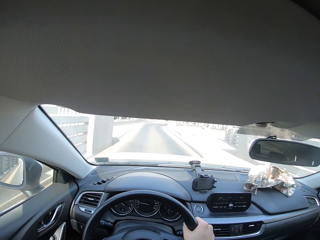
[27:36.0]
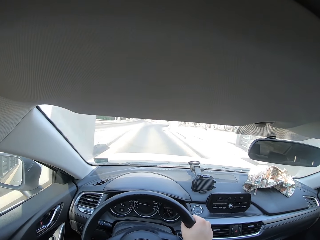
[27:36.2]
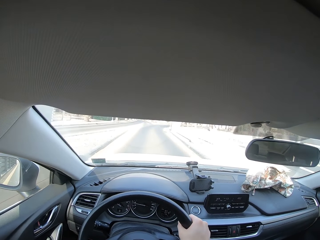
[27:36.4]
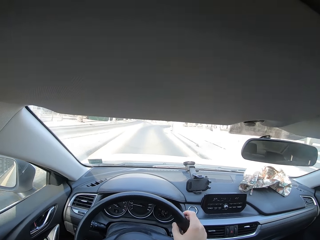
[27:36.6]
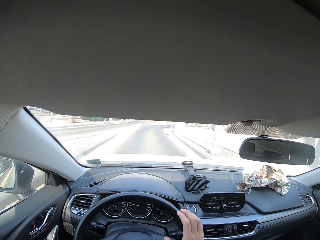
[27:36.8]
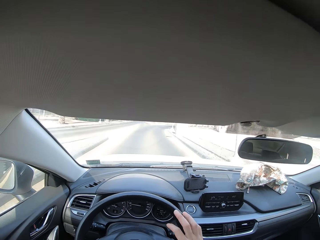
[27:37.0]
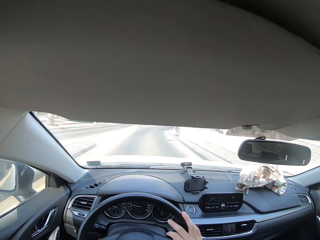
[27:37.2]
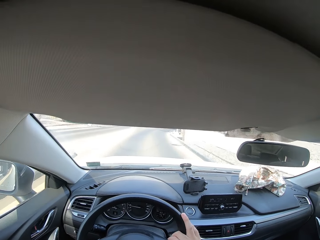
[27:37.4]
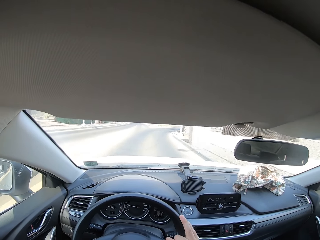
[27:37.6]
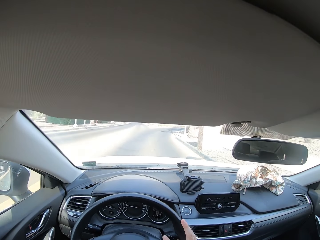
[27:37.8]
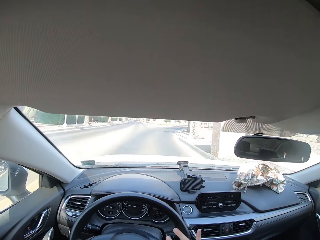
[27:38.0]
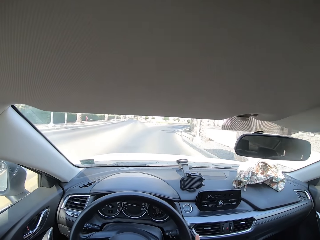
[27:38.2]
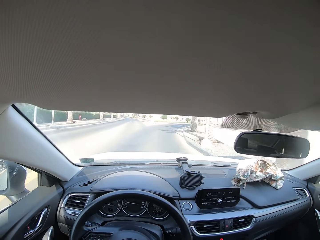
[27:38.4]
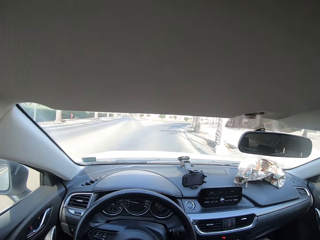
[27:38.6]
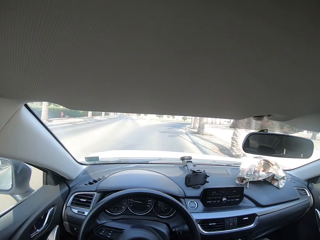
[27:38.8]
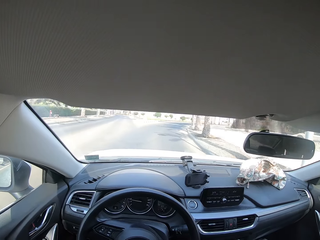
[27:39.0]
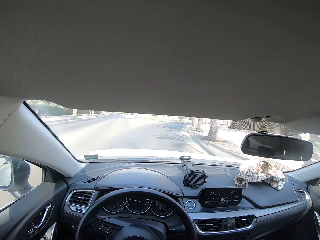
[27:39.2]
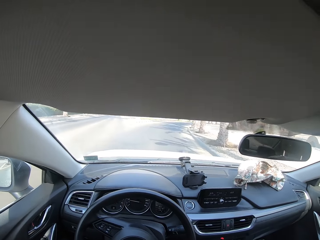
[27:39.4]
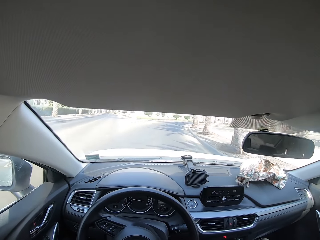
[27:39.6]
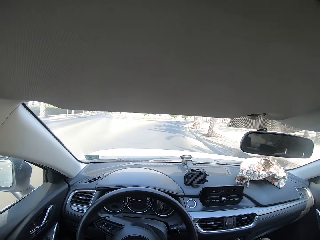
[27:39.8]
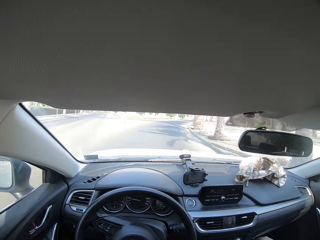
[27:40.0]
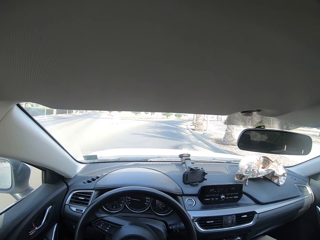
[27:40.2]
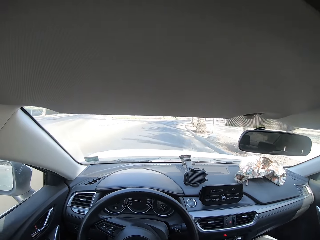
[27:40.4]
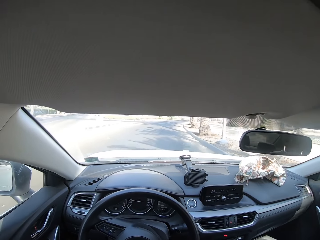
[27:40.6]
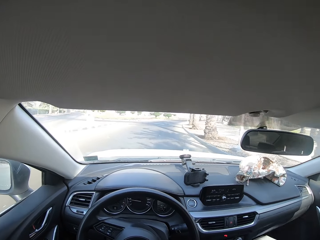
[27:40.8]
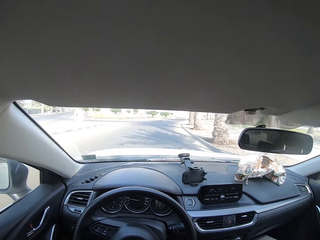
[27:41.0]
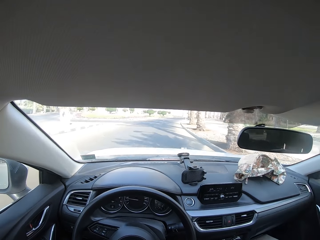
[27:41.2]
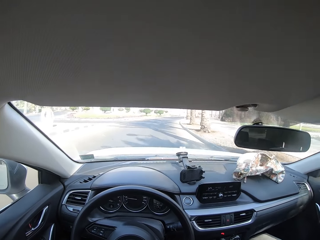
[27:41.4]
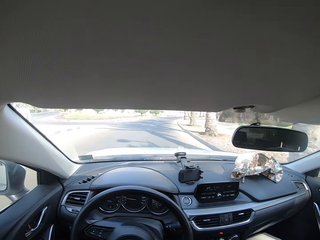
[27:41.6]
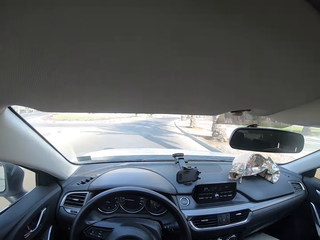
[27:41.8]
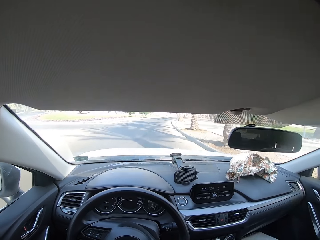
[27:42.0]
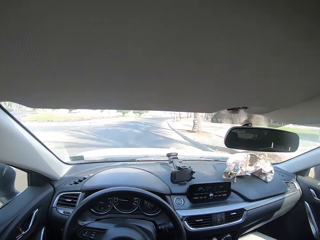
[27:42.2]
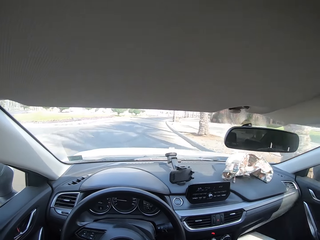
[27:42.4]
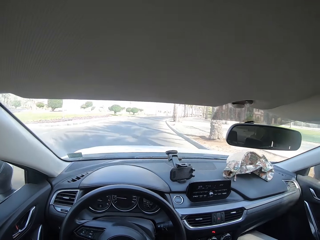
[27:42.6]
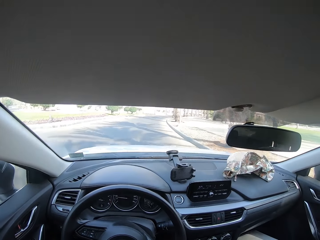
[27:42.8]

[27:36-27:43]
The camera wearer removes a hand from the wheel.

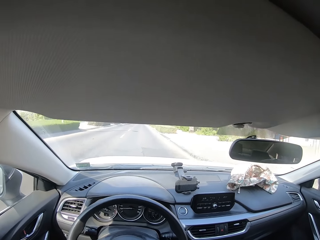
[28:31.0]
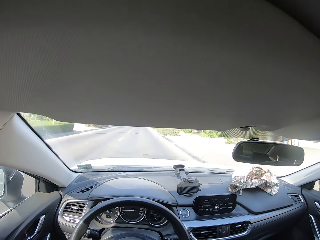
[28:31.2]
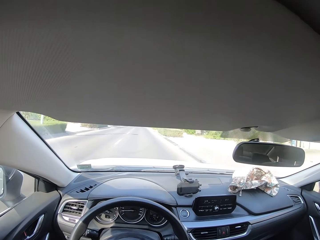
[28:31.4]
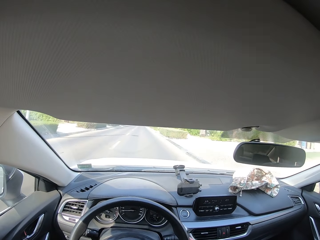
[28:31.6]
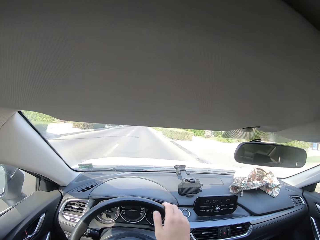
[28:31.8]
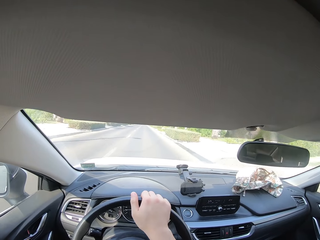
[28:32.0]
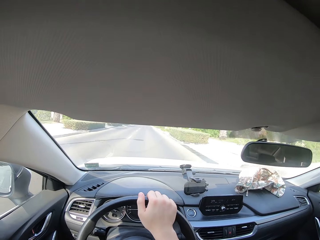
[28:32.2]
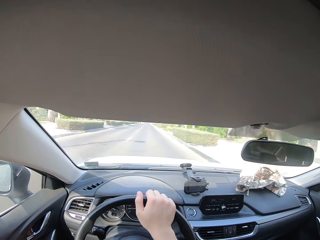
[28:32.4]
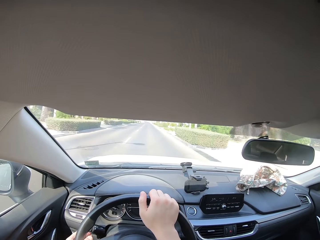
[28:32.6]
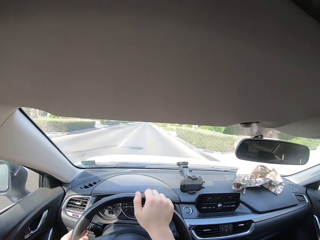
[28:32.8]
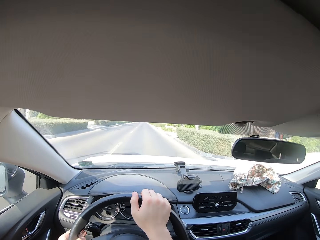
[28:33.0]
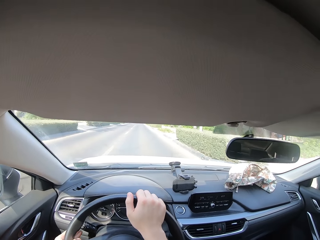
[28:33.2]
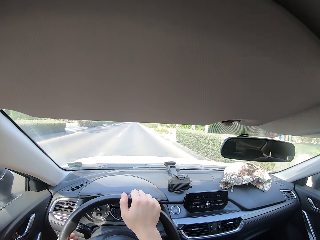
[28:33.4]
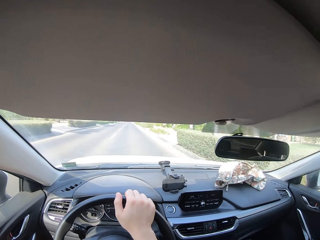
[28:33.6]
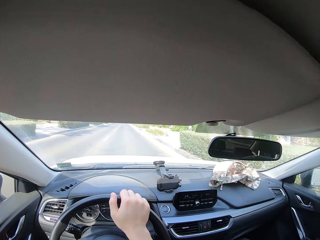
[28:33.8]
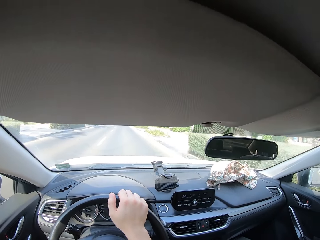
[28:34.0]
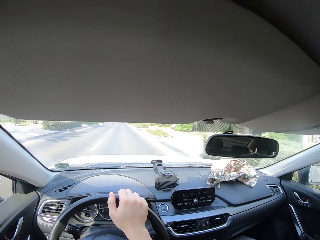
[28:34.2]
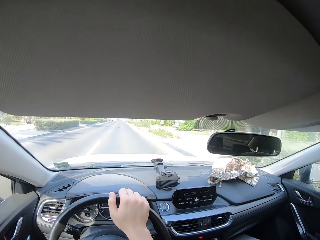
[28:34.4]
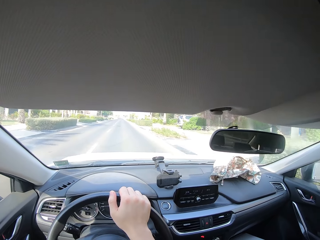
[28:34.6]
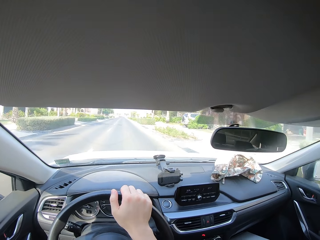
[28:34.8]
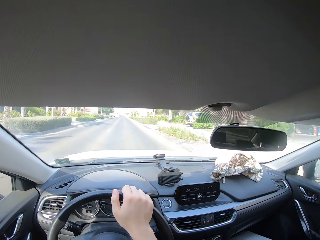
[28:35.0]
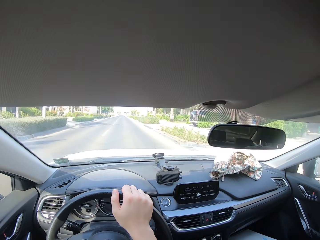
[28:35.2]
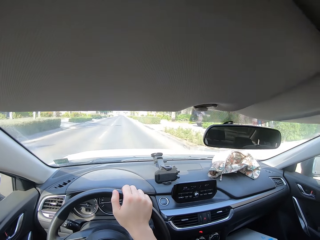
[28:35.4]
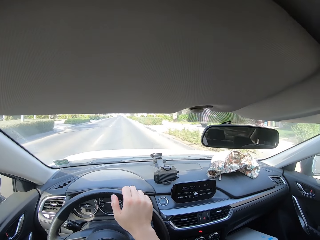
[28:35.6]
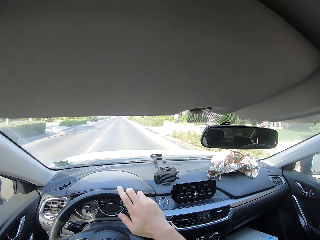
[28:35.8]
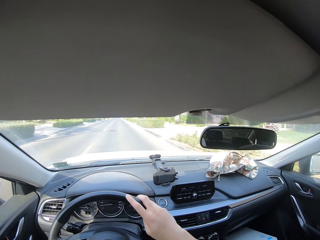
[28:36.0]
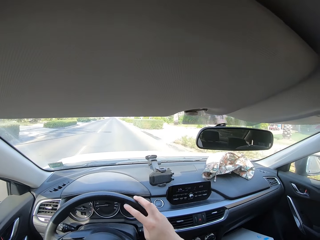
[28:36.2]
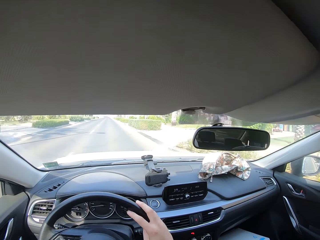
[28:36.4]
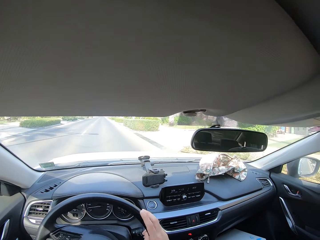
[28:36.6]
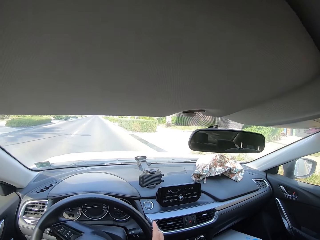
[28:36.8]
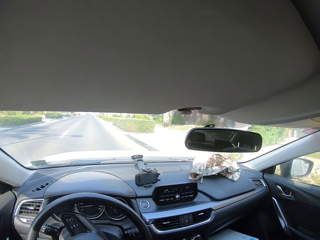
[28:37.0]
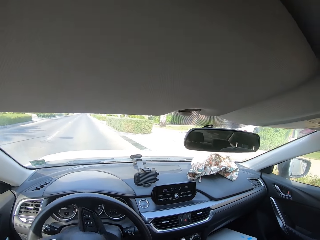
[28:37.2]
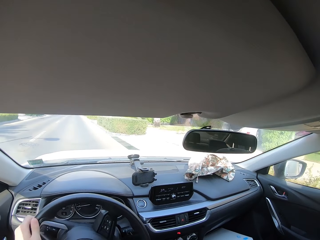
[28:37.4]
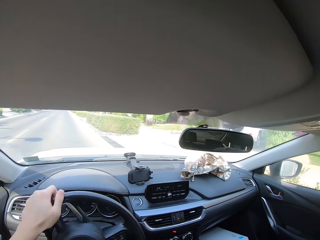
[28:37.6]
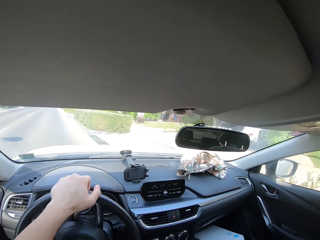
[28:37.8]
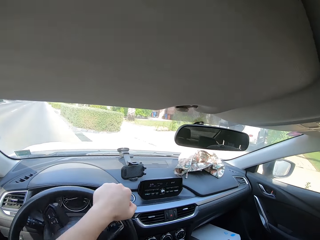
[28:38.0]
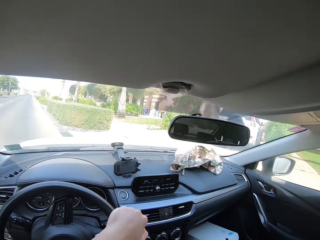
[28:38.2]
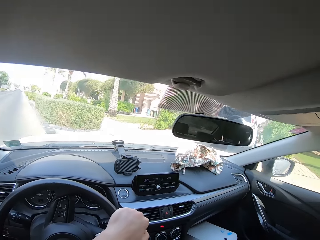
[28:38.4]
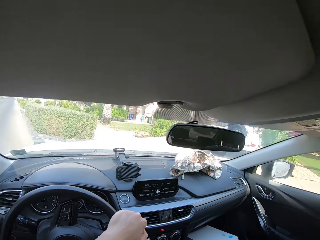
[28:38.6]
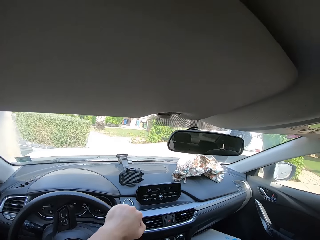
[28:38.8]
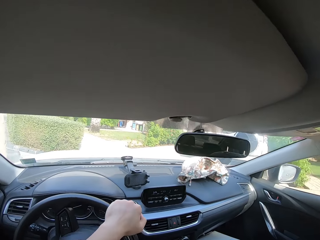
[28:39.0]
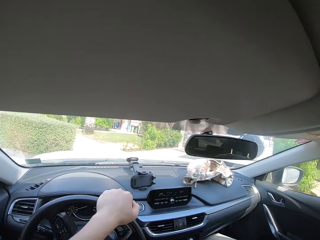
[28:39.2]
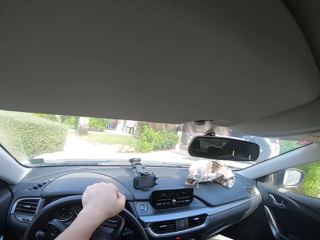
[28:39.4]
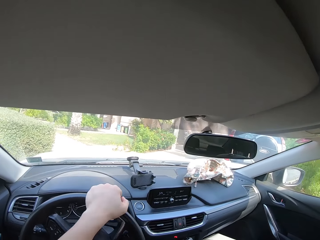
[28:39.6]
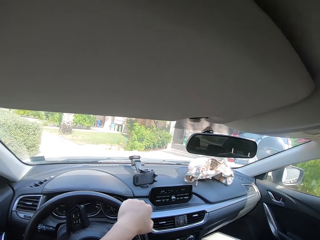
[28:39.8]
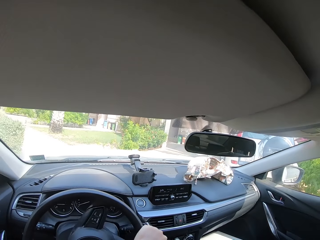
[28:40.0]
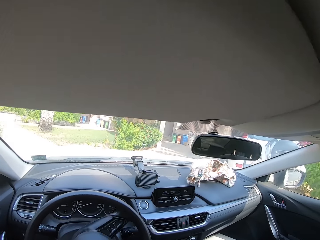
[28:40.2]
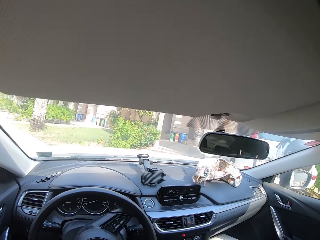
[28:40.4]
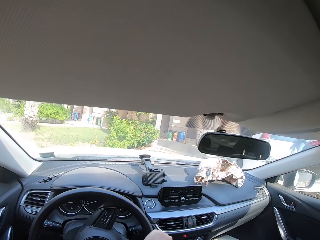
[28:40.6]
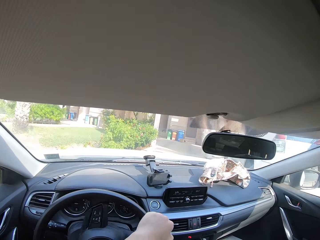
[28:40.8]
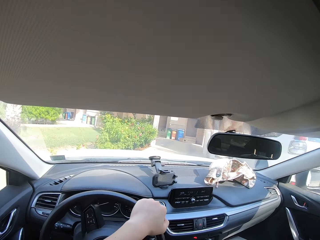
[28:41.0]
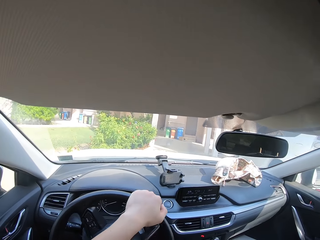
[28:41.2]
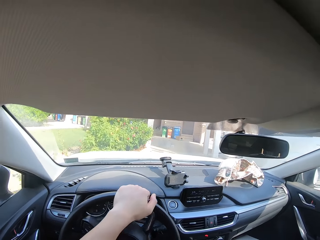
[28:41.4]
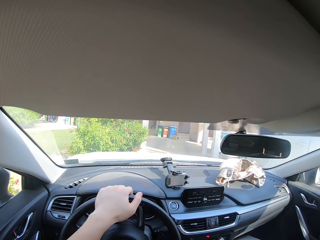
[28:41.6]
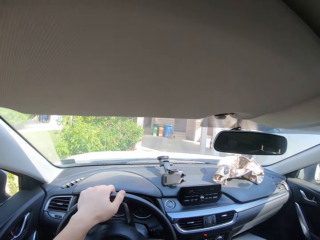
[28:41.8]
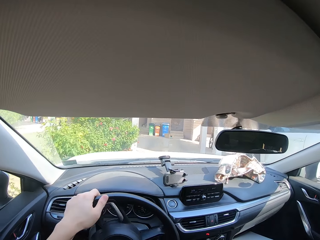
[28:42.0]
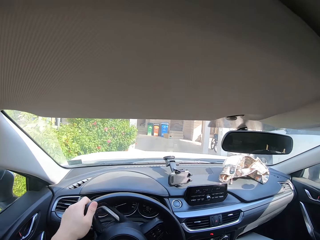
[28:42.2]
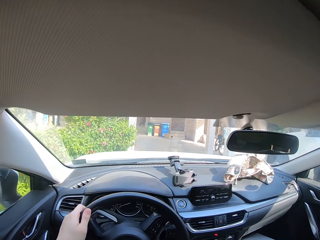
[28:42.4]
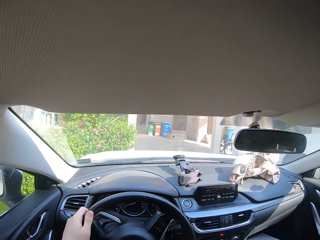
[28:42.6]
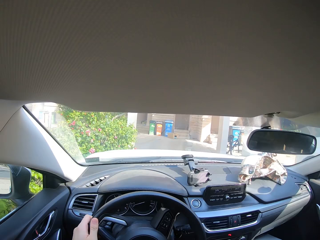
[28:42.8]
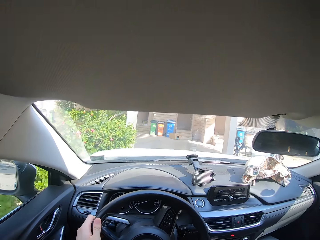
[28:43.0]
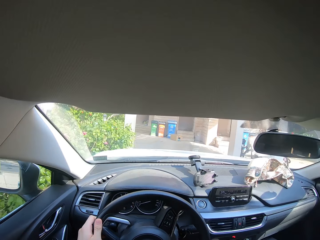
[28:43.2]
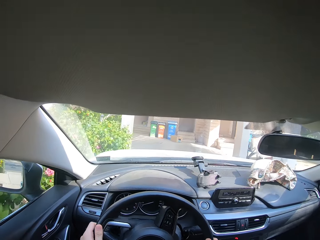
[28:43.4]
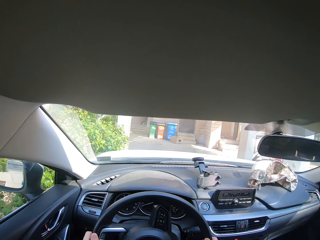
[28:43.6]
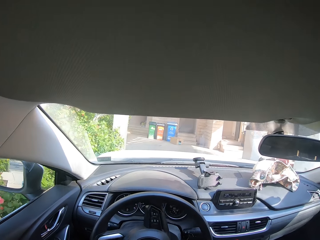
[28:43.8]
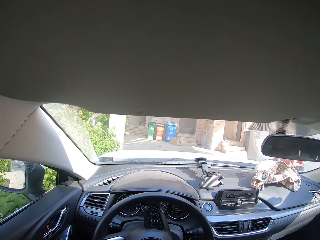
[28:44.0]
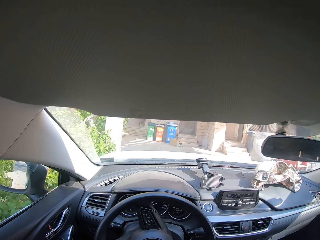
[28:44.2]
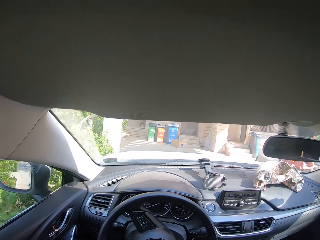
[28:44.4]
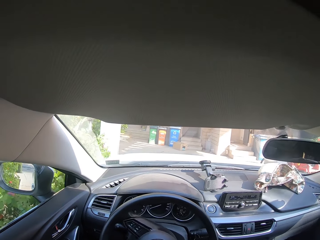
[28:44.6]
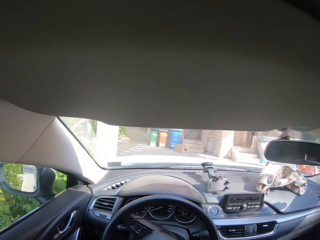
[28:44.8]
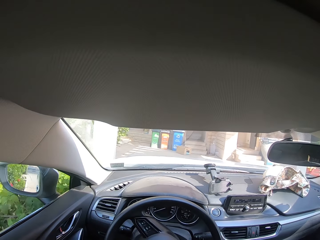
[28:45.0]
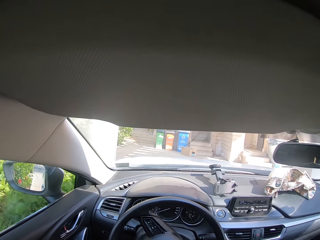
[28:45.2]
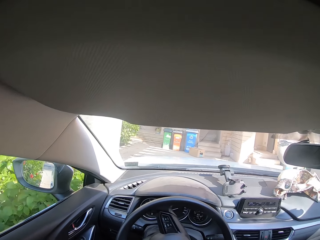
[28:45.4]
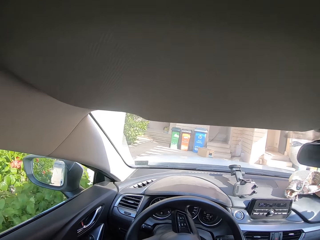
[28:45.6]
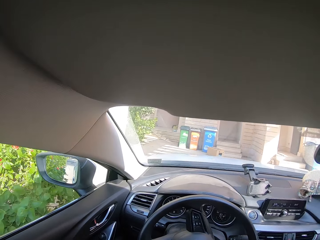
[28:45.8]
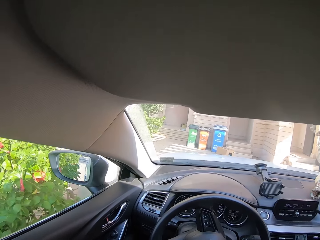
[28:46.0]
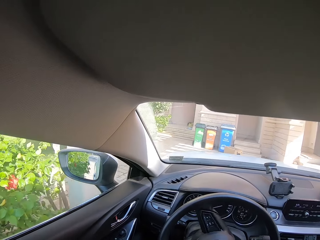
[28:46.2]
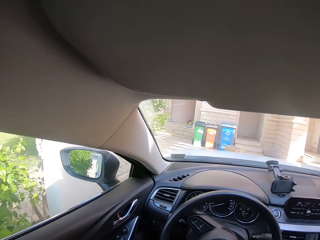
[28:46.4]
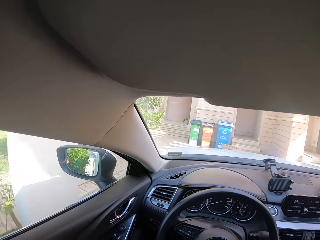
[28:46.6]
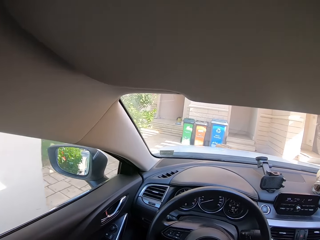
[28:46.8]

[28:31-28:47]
The camera wearer places a hand on the wheel.
